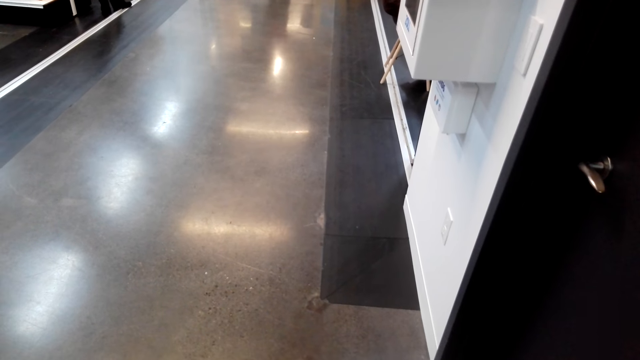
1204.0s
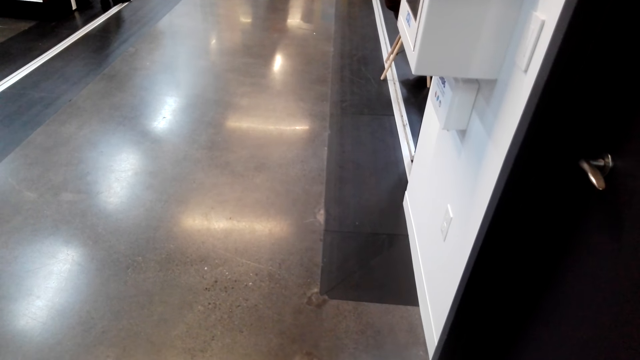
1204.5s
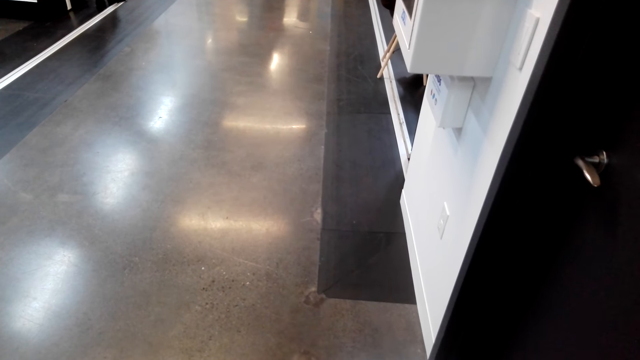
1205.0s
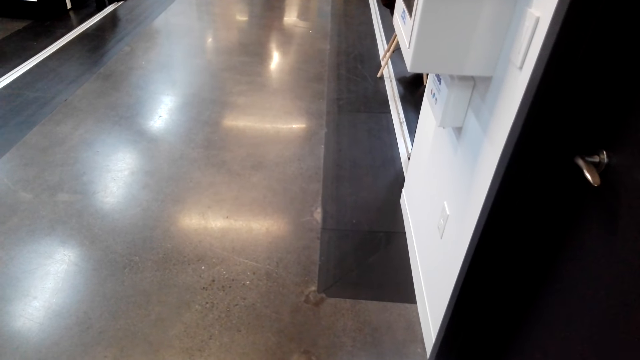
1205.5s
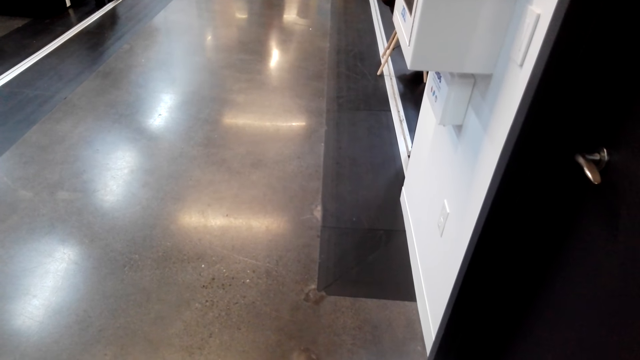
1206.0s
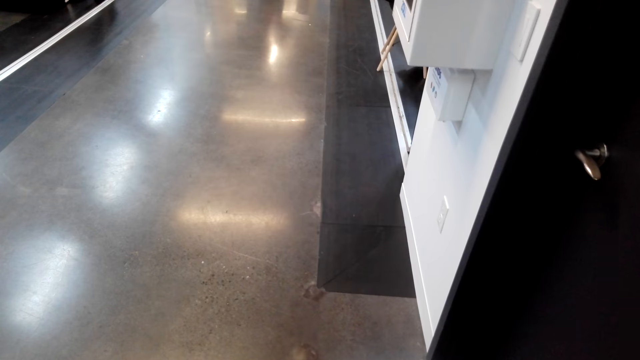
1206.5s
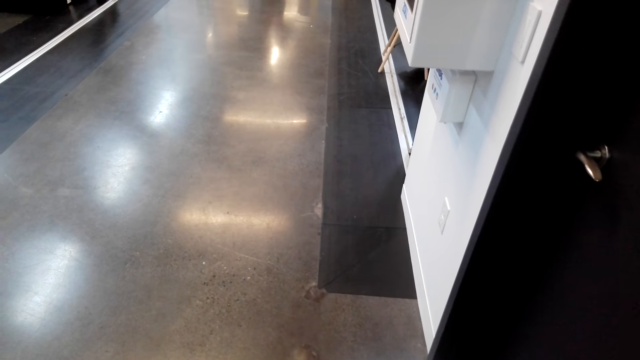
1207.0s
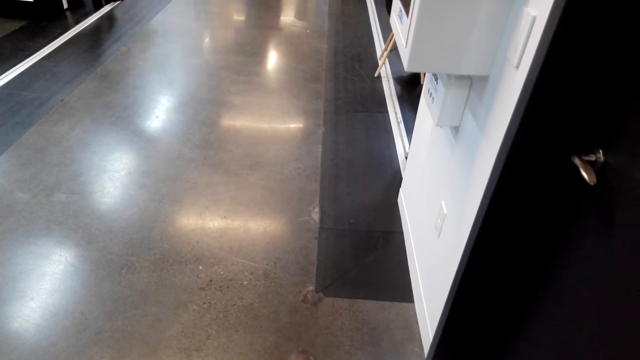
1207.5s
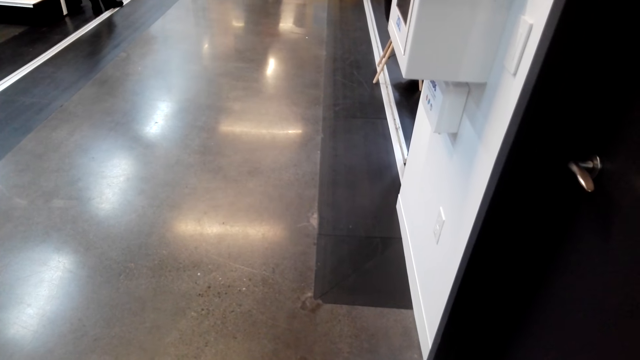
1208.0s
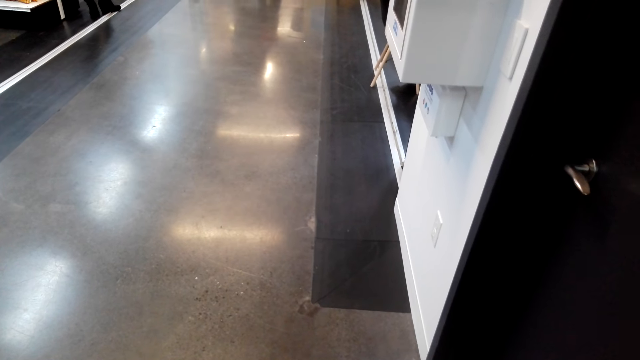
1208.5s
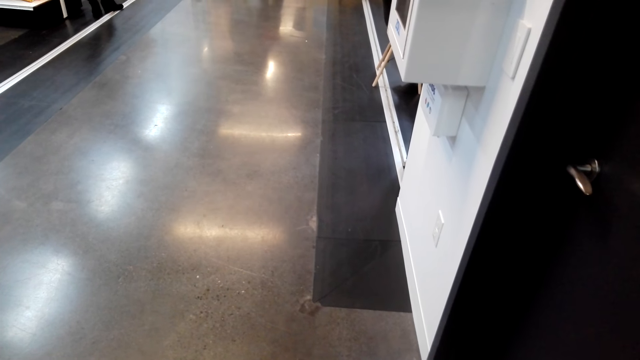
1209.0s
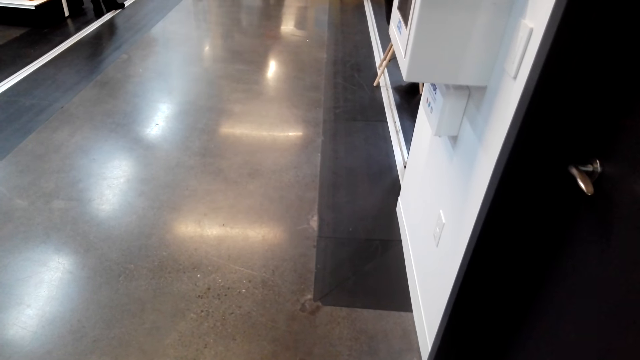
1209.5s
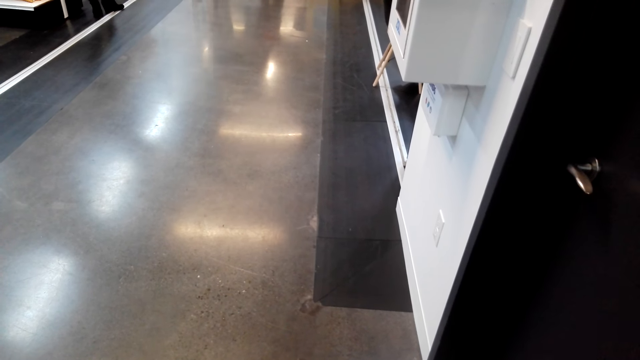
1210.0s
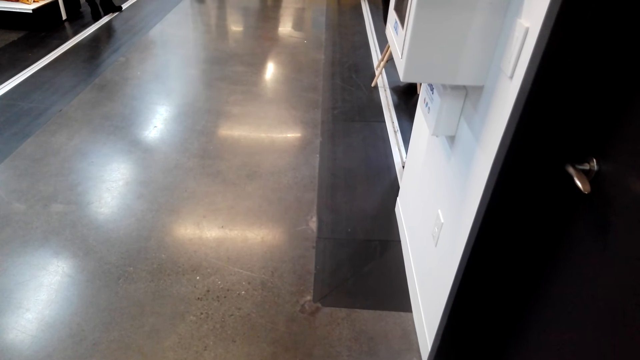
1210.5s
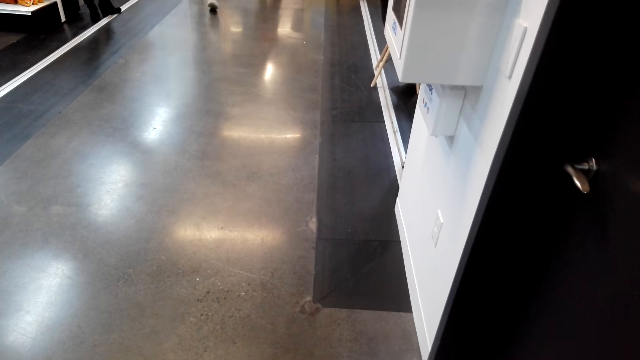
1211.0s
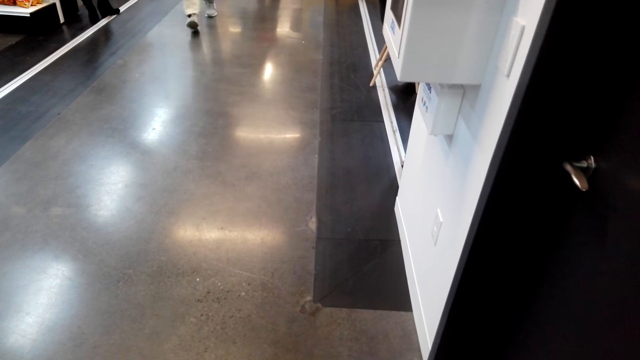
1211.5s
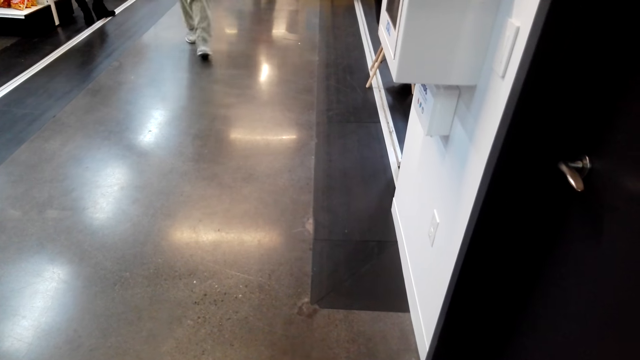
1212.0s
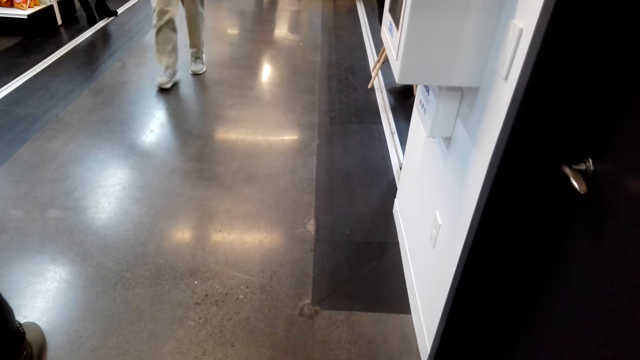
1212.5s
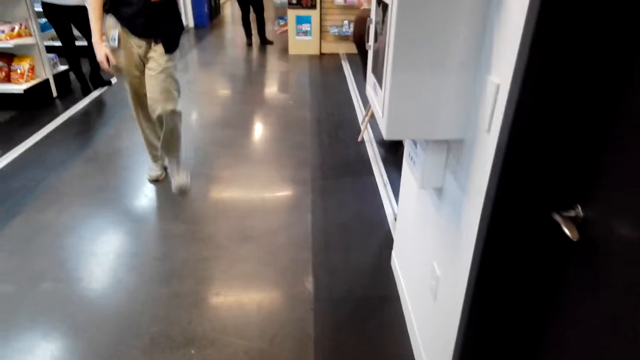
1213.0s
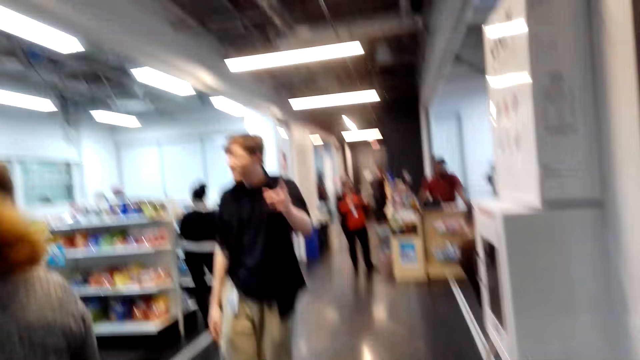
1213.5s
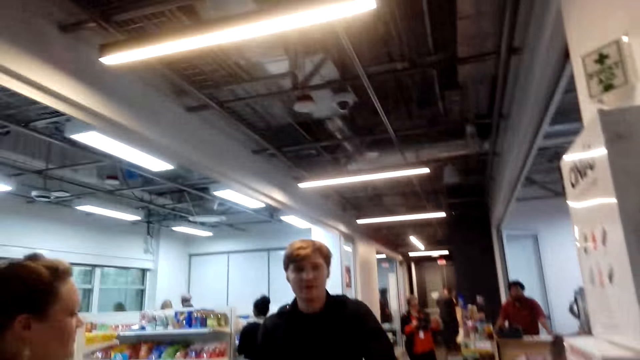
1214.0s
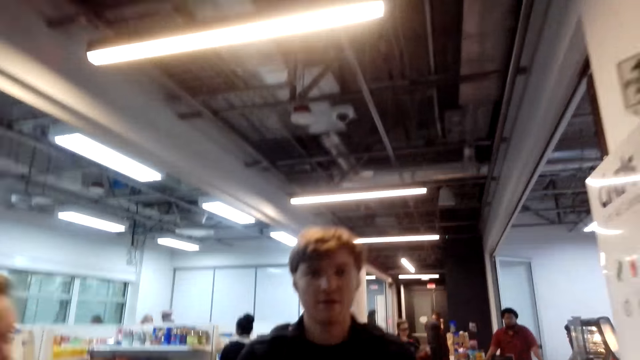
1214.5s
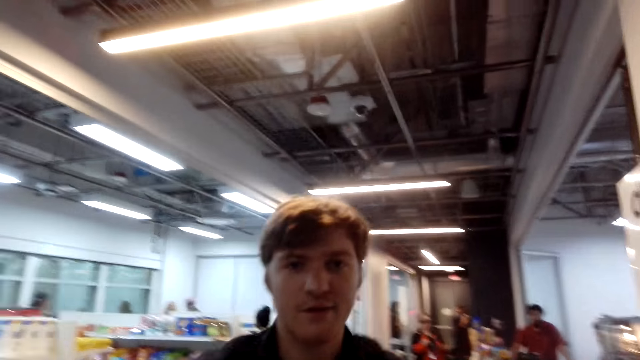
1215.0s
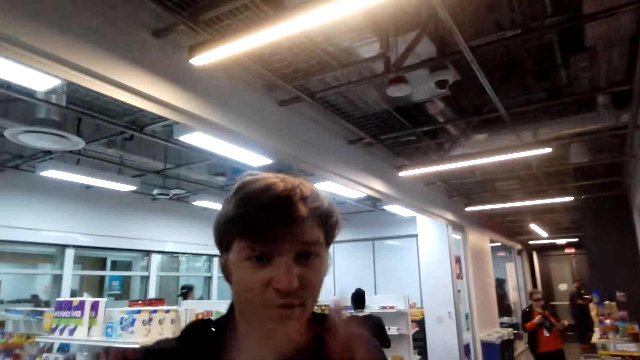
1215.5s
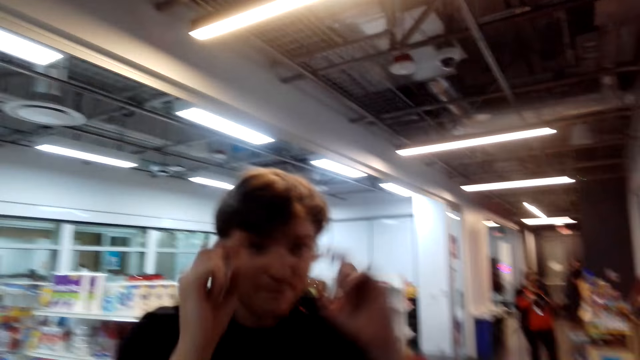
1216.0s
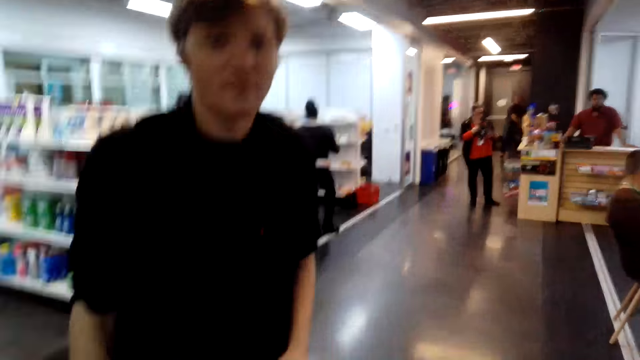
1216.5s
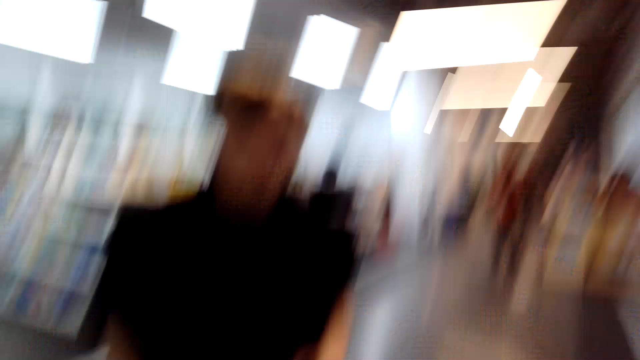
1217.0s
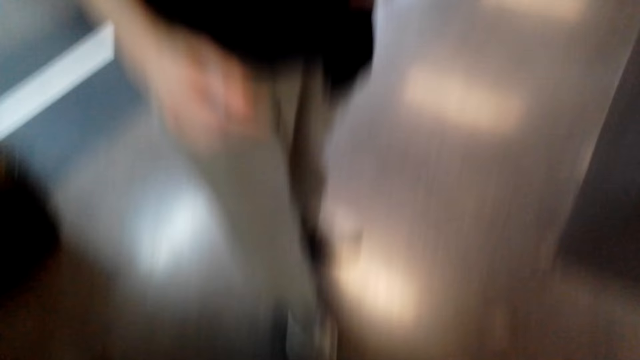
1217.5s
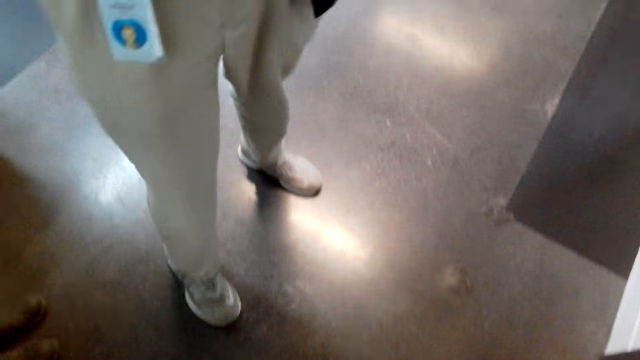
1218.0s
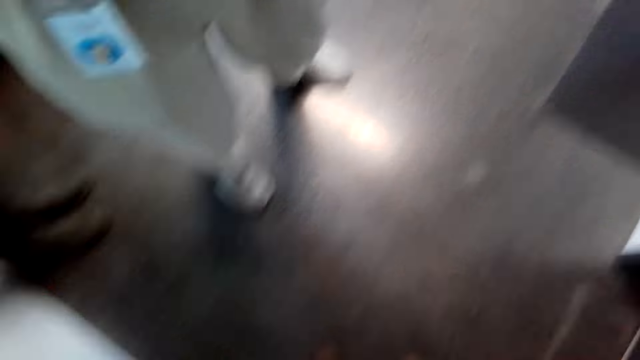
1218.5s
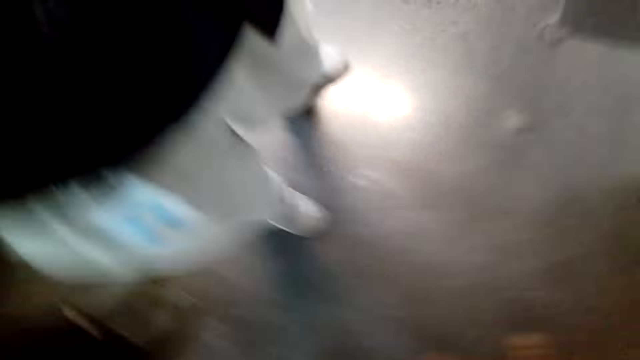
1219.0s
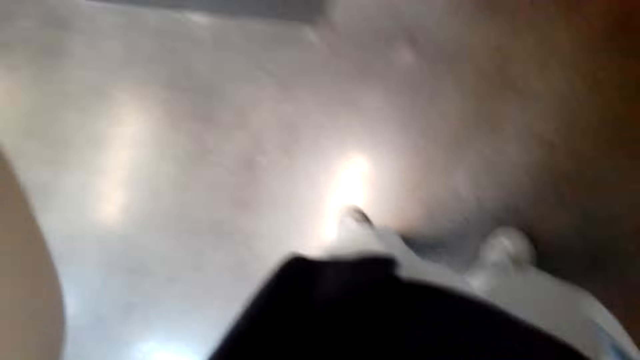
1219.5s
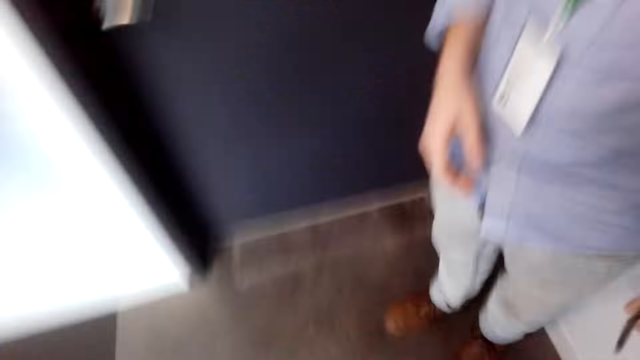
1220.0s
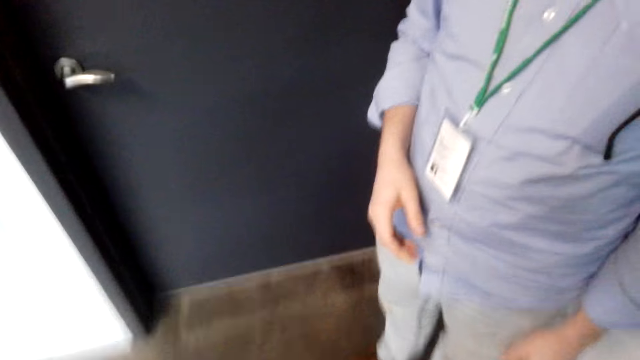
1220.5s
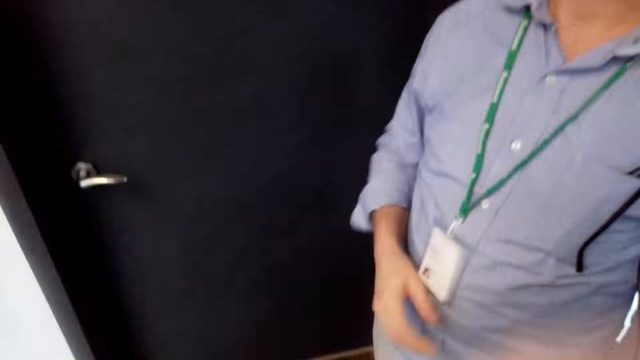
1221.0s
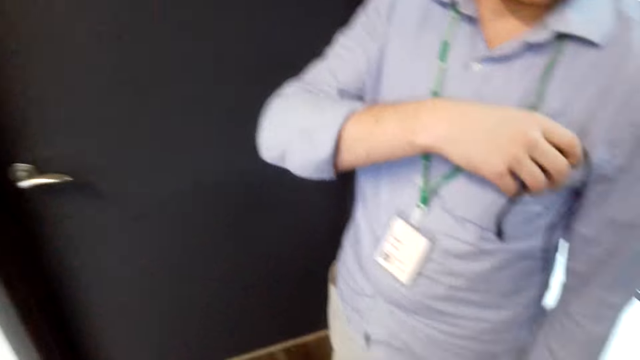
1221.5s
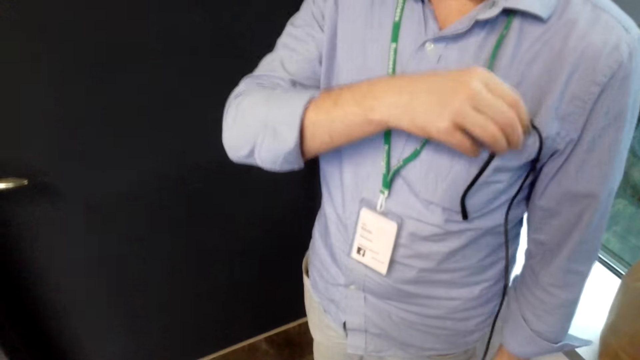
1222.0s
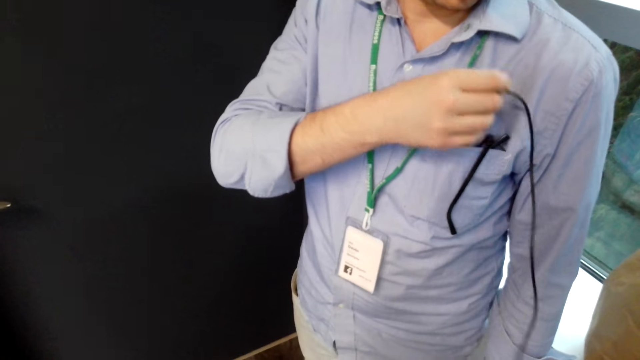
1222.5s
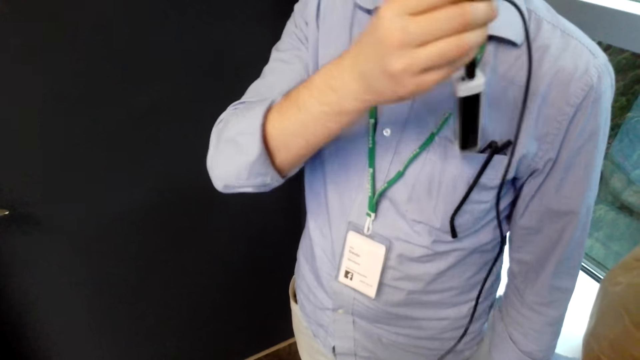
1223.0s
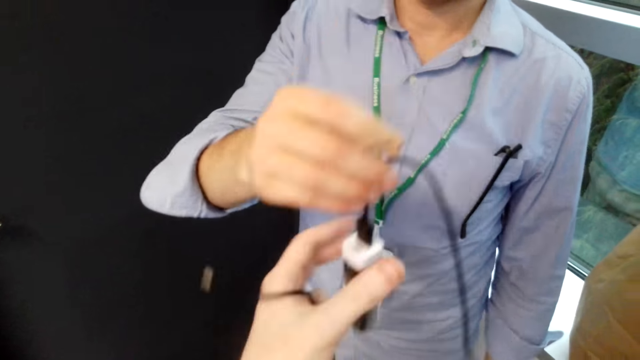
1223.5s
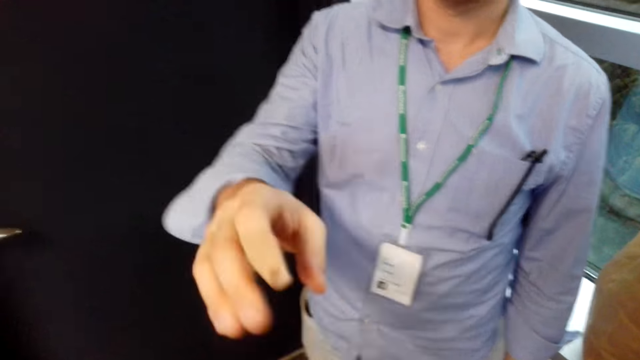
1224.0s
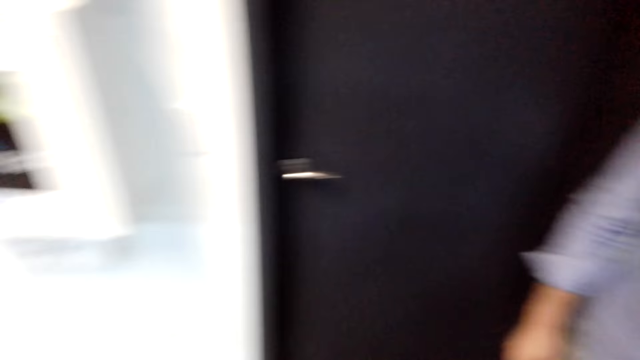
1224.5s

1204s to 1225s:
A man converses with the camera wearer. The man interacts with the camera wearer. The camera wearer adjusts the camera. They converse with another man. The other man hands the camera wearer a power bank.
